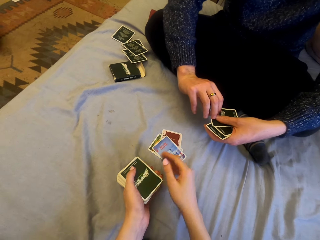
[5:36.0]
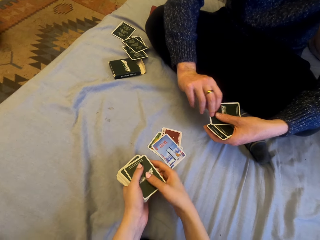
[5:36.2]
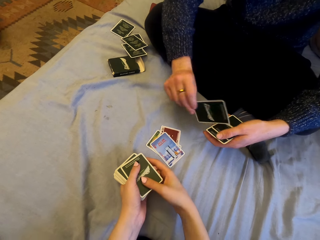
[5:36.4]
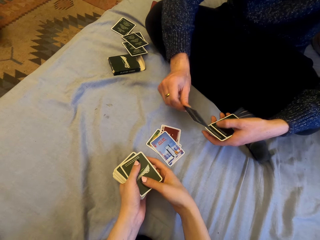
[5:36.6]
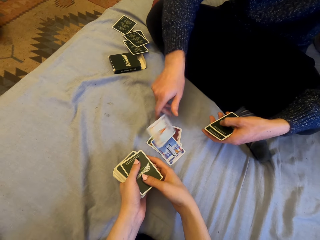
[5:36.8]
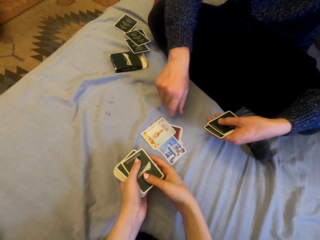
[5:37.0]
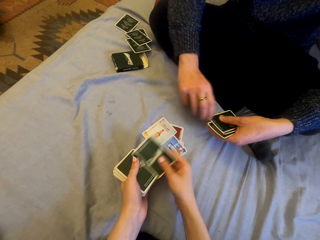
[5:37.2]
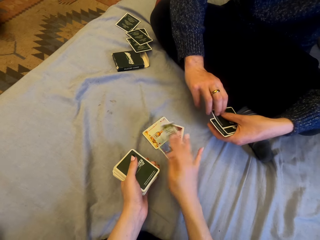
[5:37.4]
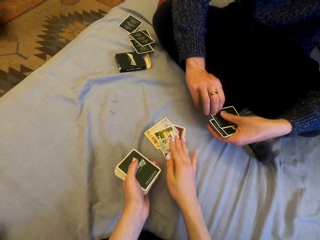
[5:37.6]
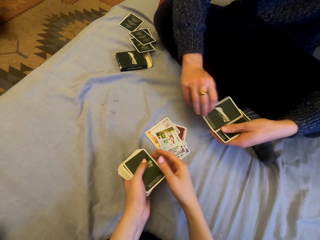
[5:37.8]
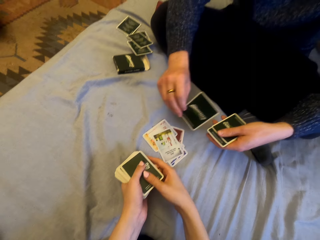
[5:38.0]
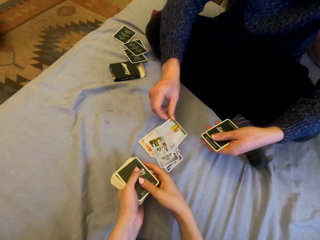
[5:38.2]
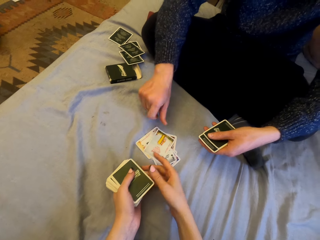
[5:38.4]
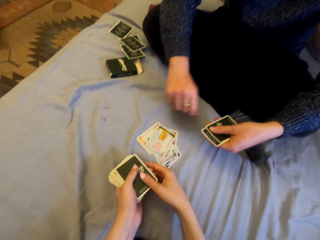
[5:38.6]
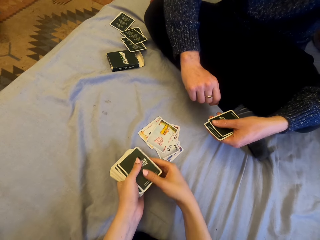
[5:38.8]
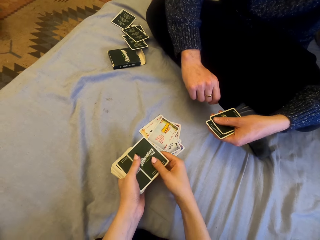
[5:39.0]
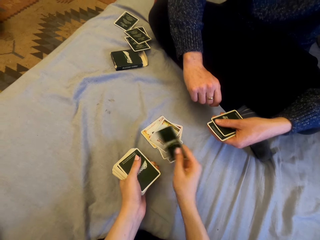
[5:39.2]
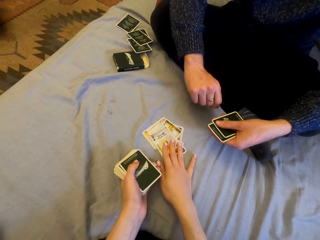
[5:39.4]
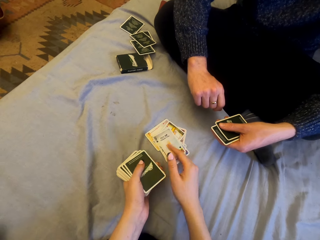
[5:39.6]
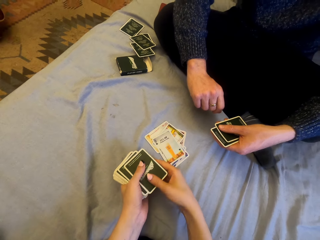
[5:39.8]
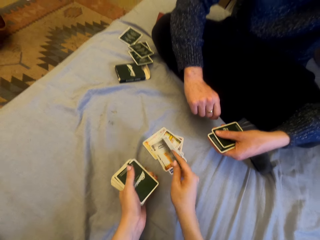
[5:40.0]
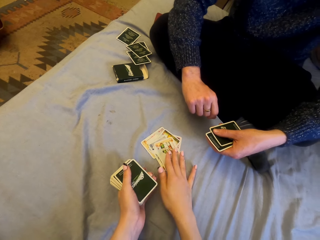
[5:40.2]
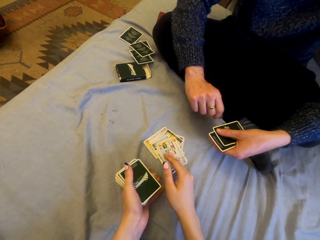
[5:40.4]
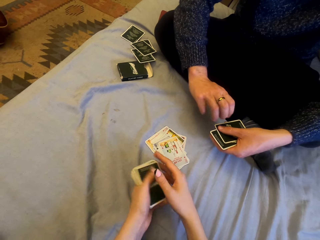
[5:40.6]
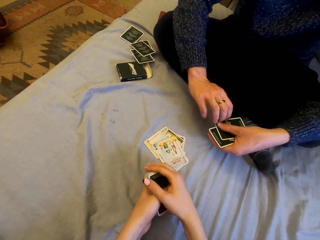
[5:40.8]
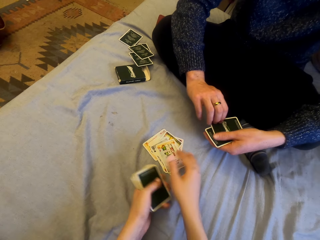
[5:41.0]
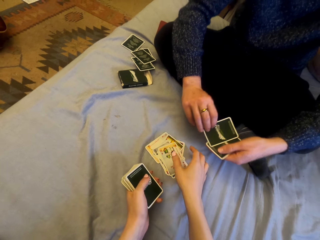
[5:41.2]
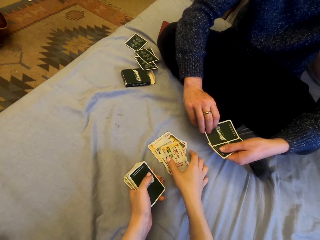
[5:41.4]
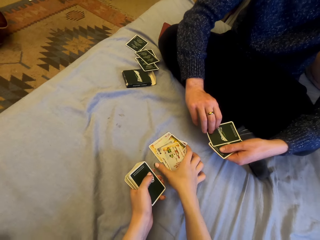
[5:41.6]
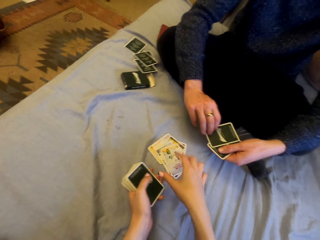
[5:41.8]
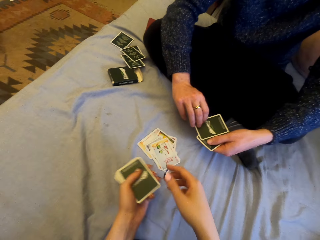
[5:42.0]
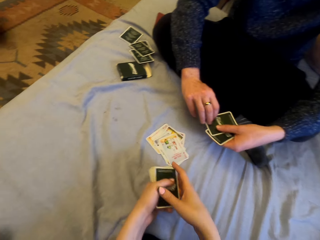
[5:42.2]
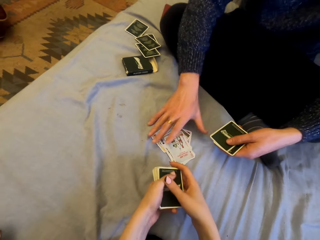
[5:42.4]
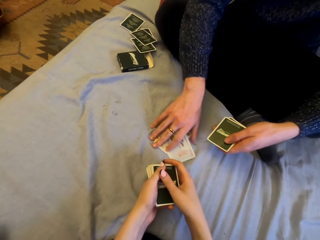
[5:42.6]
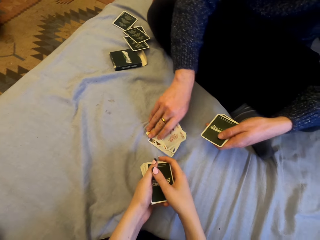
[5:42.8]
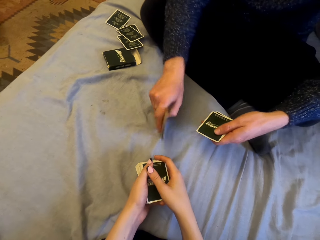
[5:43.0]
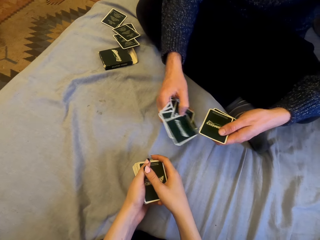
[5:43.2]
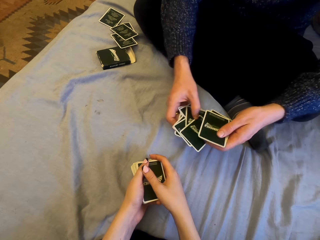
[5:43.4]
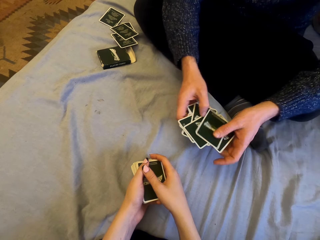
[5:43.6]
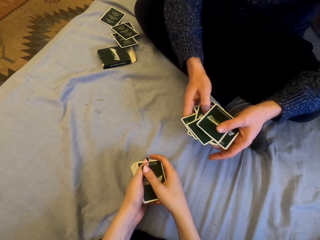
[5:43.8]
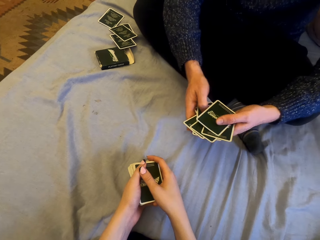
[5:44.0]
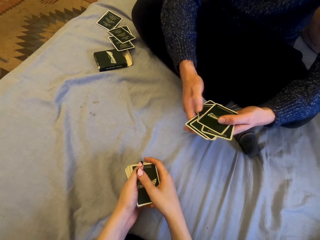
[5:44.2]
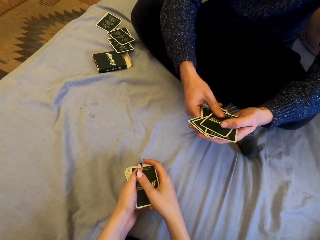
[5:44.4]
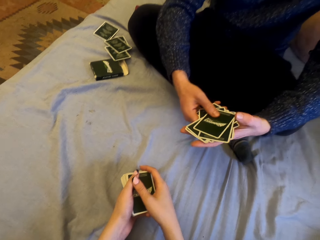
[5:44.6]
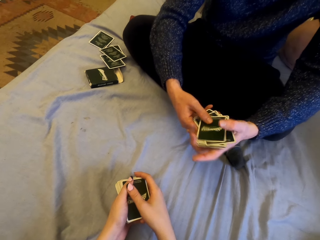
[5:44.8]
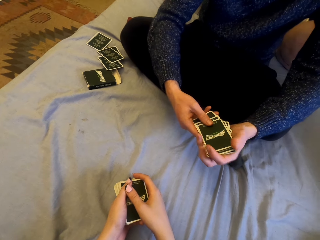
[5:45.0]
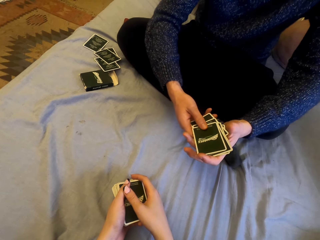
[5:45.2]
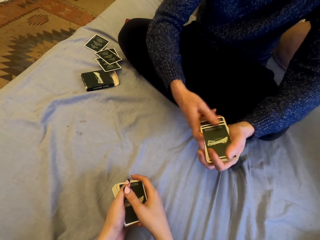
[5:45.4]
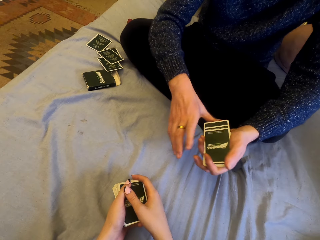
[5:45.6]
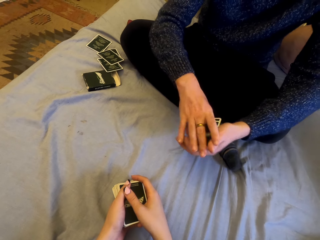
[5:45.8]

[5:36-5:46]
The camera wearer puts the card down. A man puts the card down. The camera wearer puts the card down. The man puts the card down. The camera wearer puts the card down. They put the card down again. The man picks the cards.

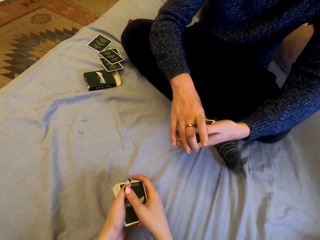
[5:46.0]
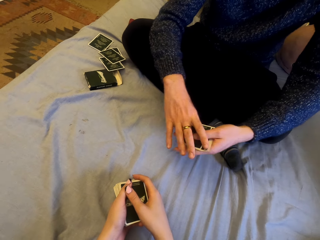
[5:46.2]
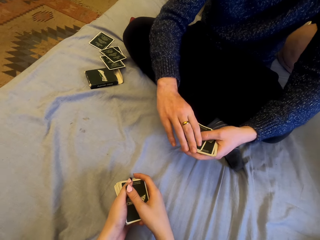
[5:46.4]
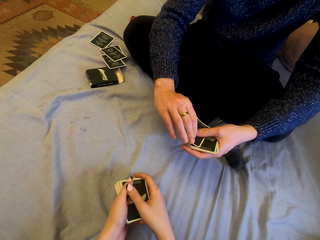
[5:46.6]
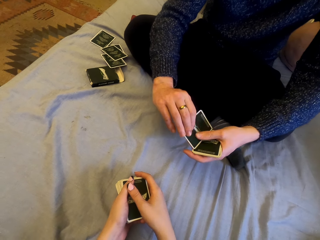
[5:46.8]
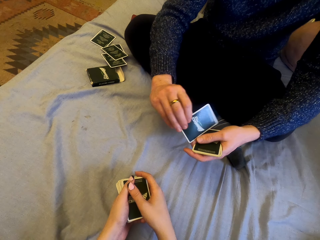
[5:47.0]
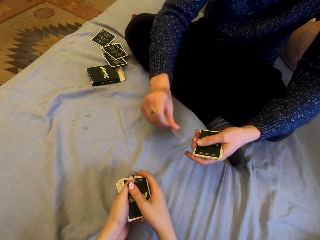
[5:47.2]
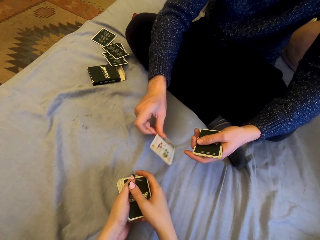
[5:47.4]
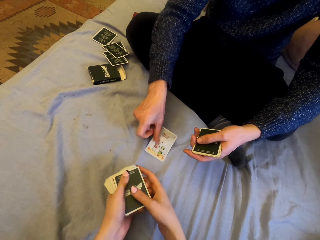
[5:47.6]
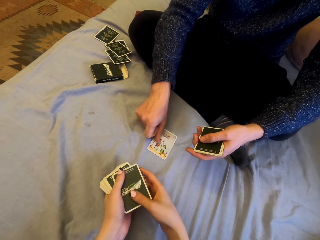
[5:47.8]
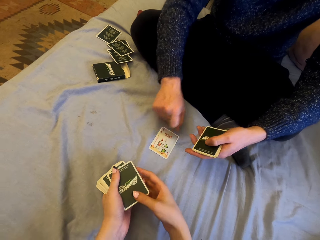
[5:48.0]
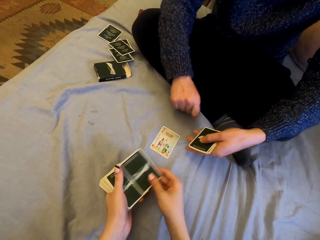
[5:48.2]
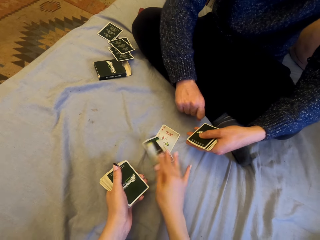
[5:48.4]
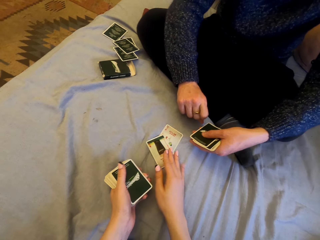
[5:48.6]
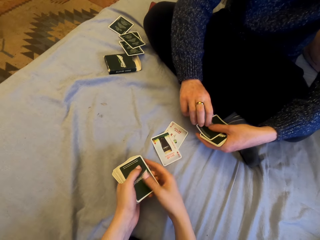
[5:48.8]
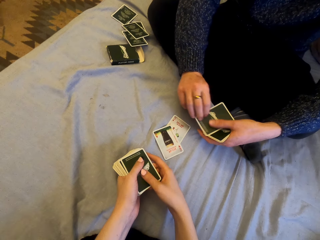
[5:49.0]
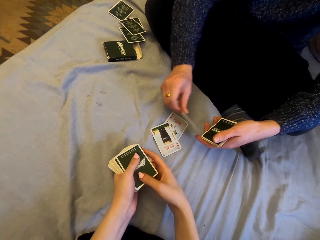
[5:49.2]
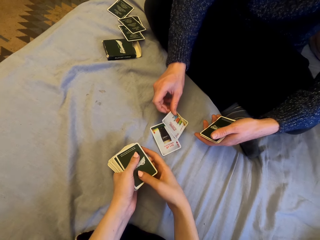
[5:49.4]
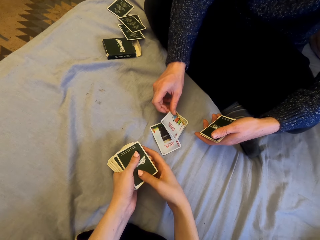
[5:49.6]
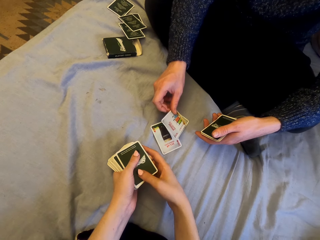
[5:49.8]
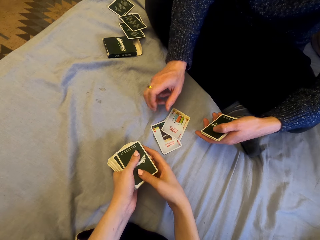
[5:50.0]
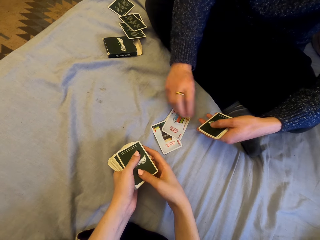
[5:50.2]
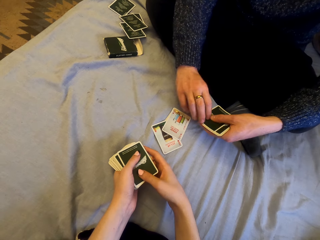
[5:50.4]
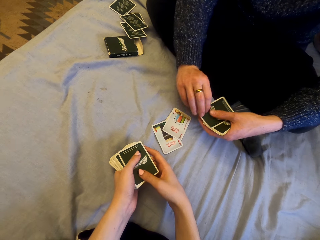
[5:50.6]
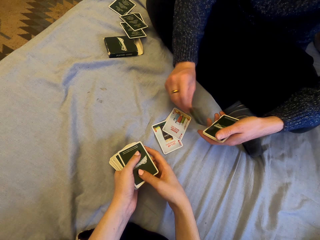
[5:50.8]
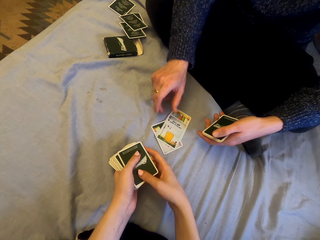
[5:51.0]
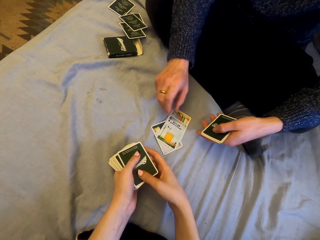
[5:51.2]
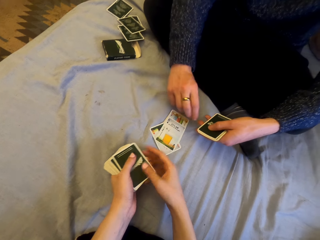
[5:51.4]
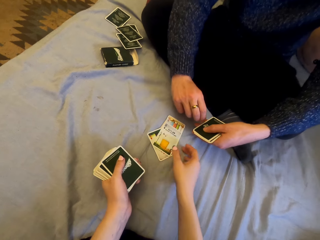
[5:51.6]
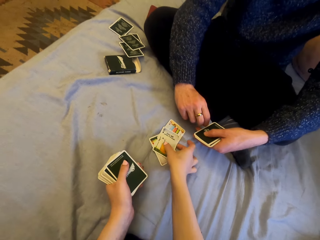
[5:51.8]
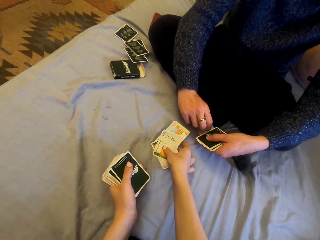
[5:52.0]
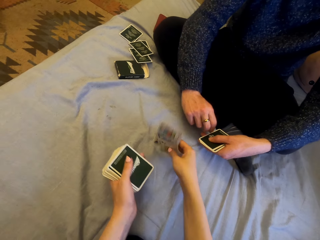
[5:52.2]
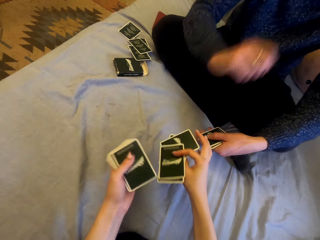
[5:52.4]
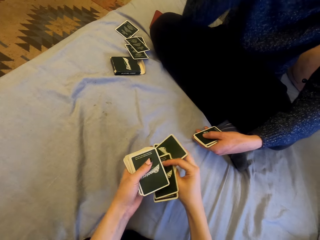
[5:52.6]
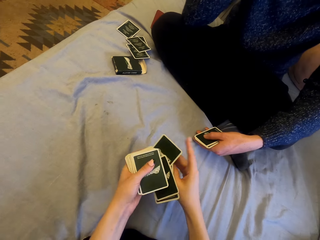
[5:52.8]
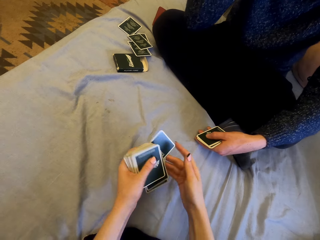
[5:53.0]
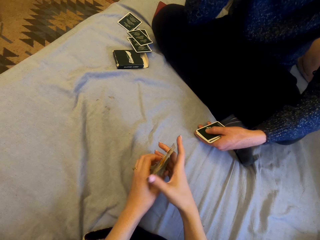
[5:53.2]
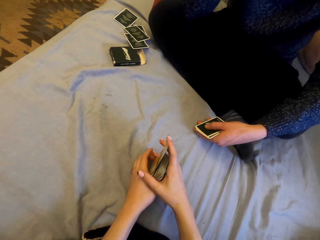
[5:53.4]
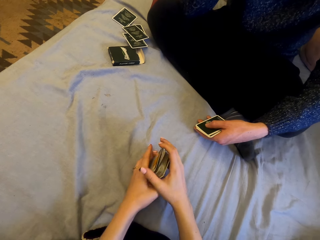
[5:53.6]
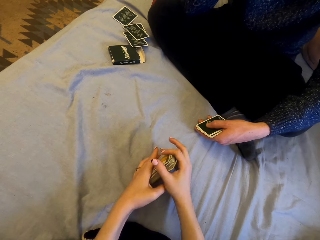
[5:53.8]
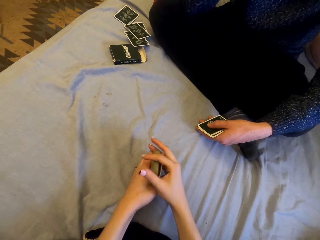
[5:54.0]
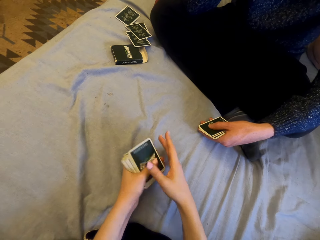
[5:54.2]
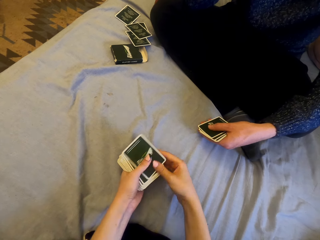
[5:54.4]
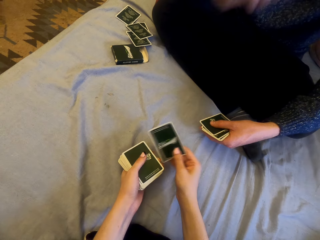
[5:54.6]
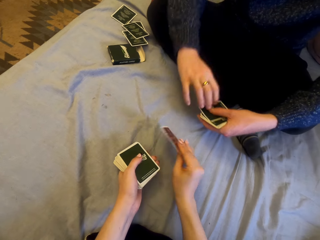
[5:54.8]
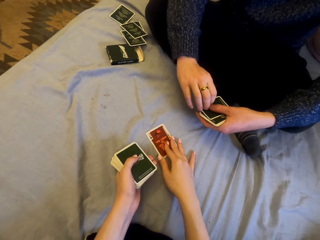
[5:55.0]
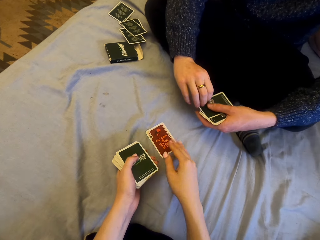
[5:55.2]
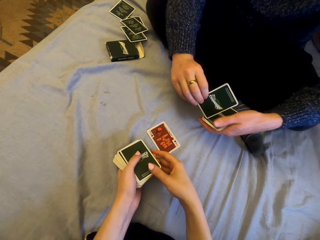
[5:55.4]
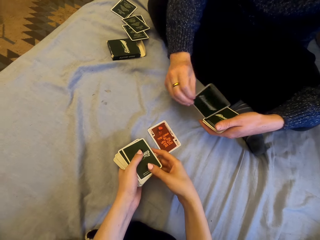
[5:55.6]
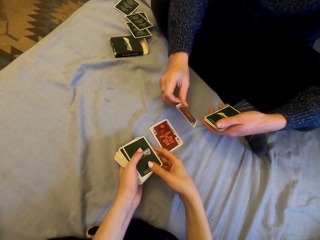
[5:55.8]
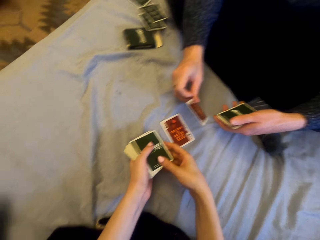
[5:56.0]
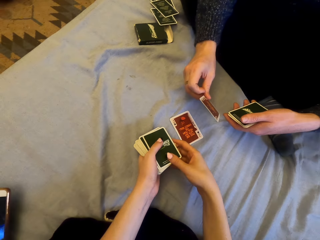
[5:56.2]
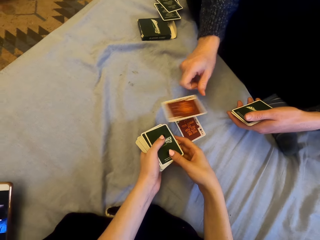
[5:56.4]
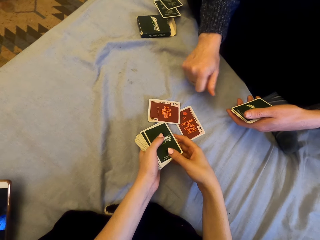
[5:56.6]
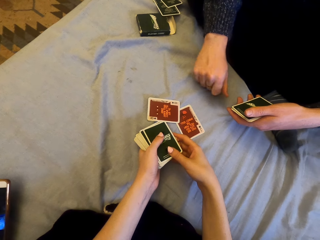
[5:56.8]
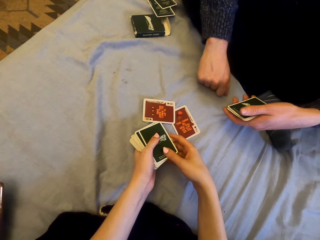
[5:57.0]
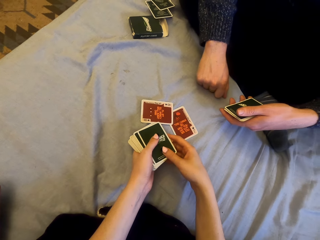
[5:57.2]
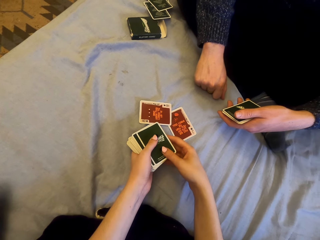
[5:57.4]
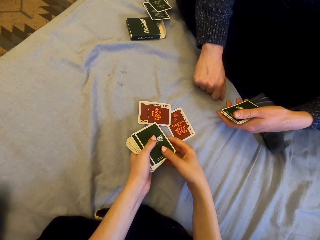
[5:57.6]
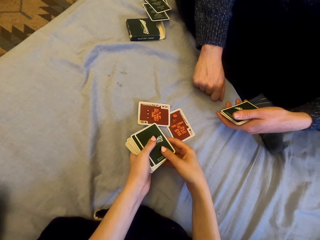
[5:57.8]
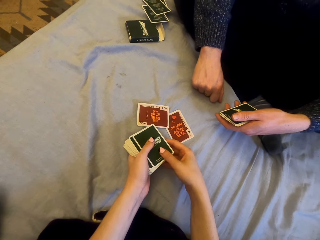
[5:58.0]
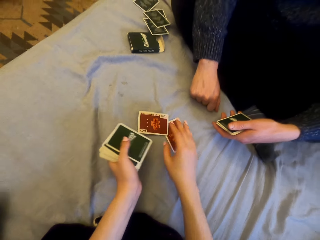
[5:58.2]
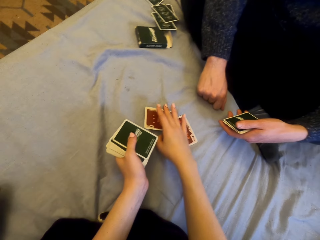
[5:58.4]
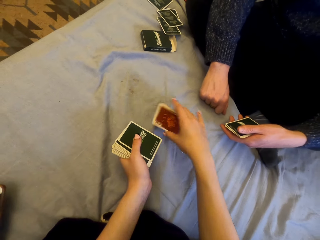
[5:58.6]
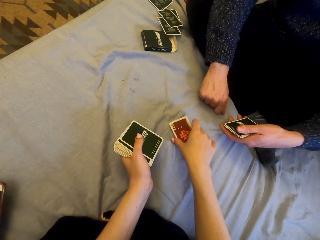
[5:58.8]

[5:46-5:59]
A man plays cards with the camera wearer. The man puts the card down. The camera wearer puts the card down. The man puts the card down. He puts the card down again. The camera wearer picks the cards. They play cards with the man and put the card down. The man puts the card down.
